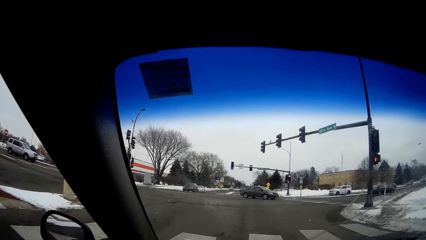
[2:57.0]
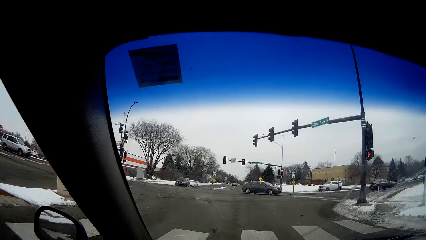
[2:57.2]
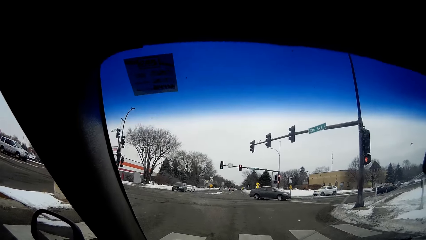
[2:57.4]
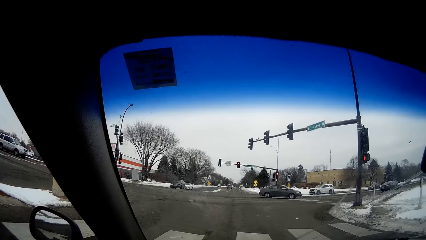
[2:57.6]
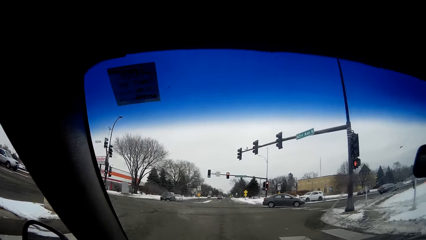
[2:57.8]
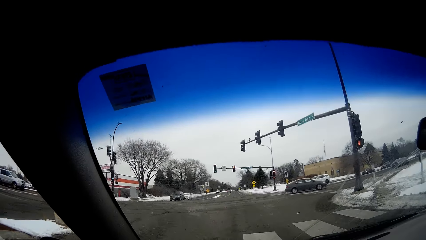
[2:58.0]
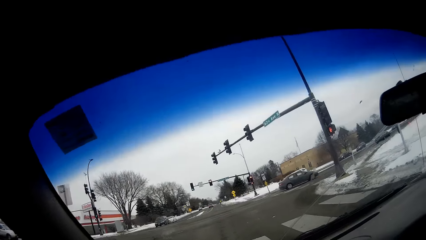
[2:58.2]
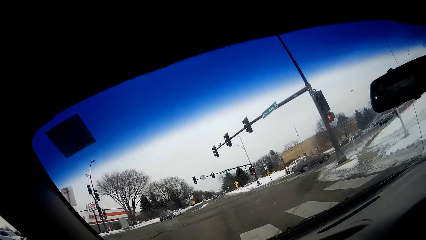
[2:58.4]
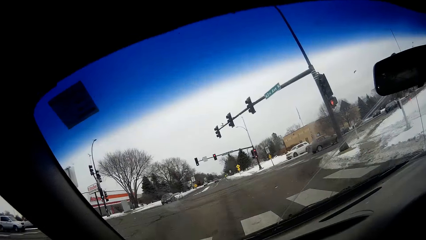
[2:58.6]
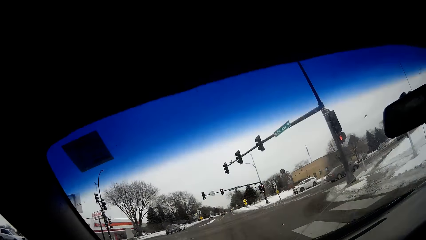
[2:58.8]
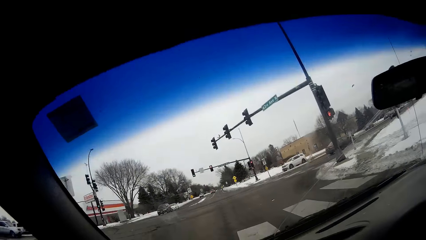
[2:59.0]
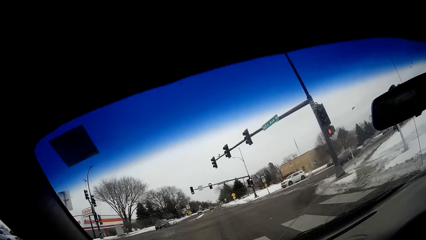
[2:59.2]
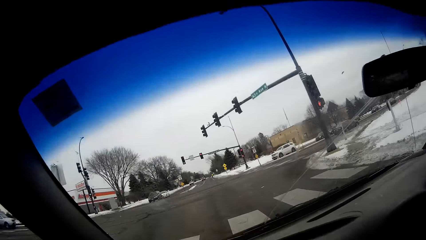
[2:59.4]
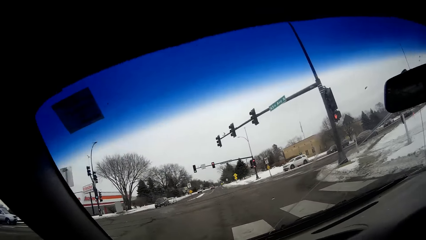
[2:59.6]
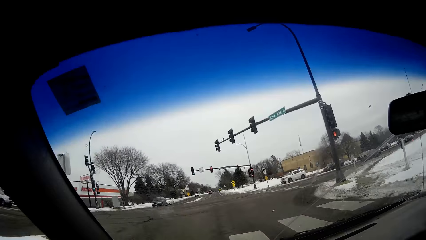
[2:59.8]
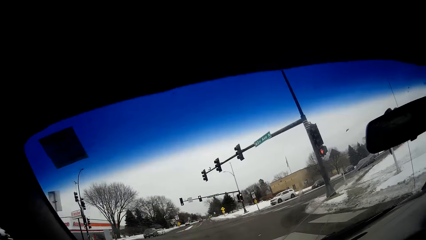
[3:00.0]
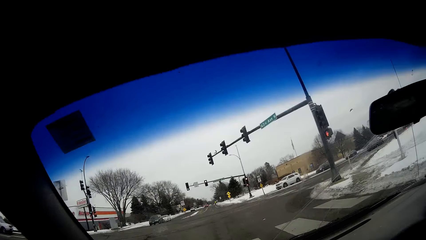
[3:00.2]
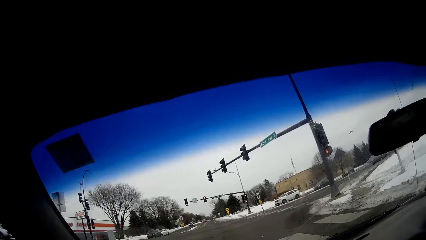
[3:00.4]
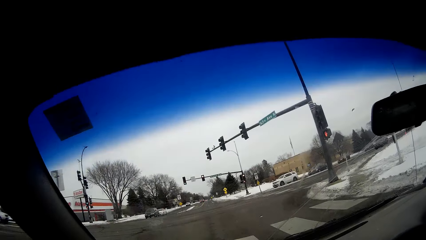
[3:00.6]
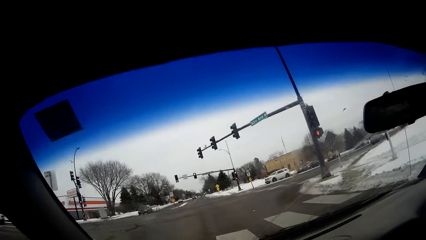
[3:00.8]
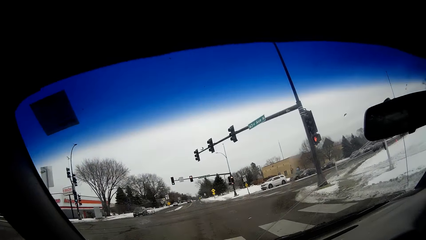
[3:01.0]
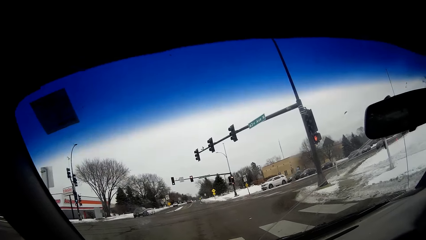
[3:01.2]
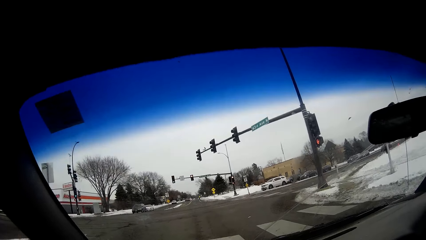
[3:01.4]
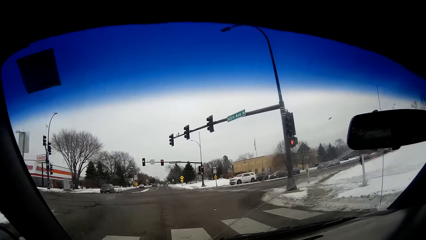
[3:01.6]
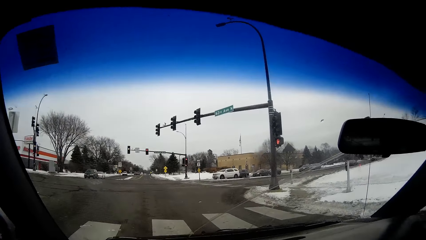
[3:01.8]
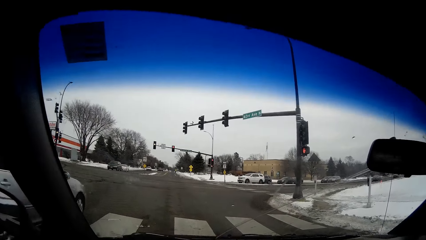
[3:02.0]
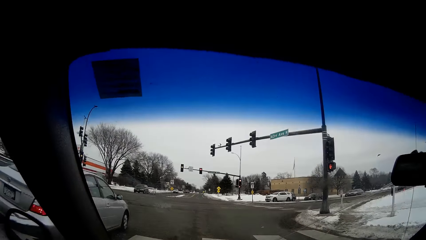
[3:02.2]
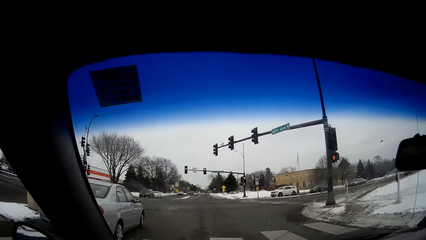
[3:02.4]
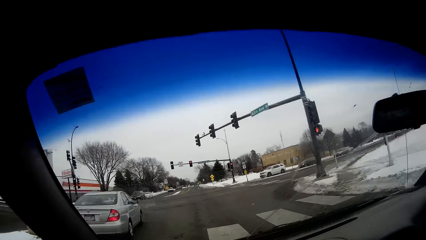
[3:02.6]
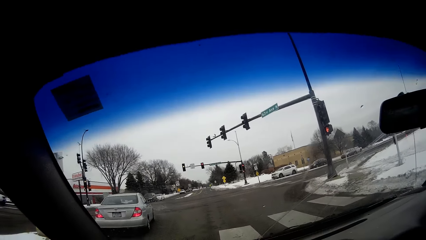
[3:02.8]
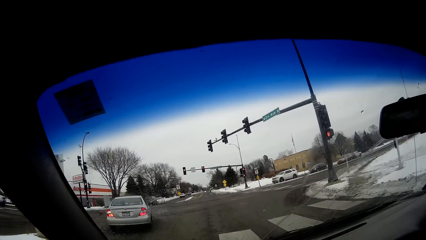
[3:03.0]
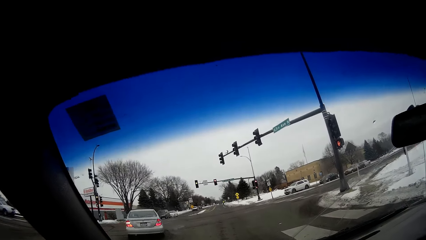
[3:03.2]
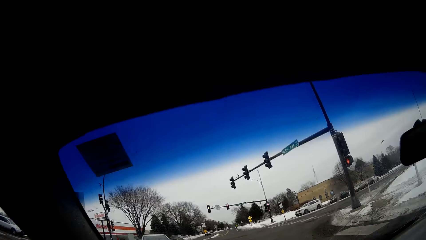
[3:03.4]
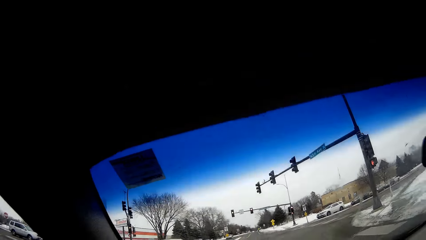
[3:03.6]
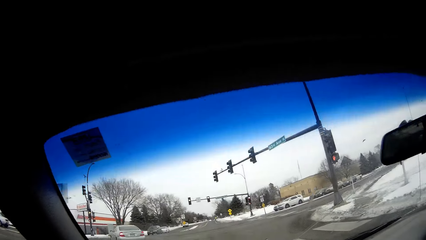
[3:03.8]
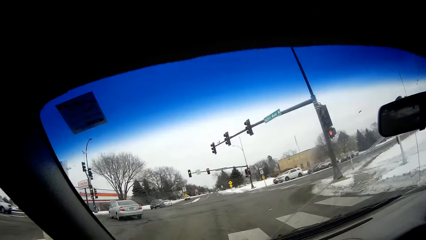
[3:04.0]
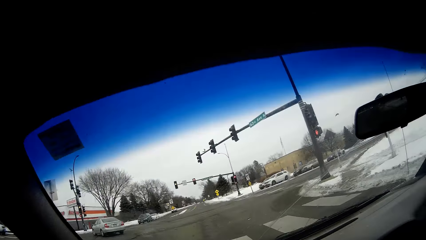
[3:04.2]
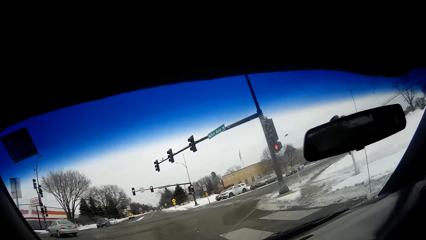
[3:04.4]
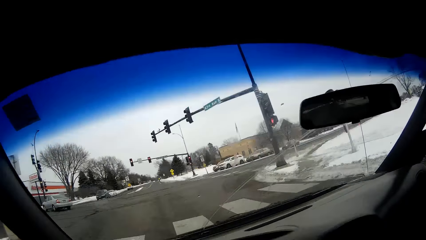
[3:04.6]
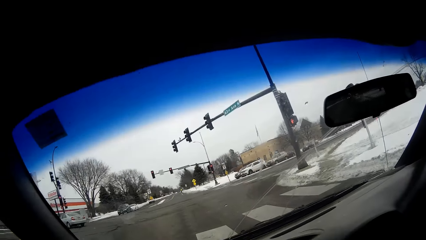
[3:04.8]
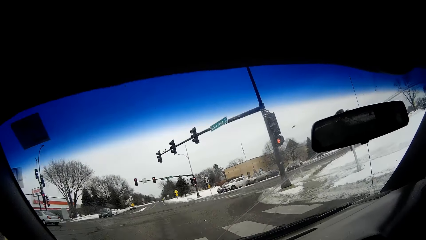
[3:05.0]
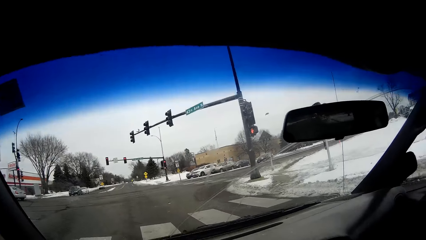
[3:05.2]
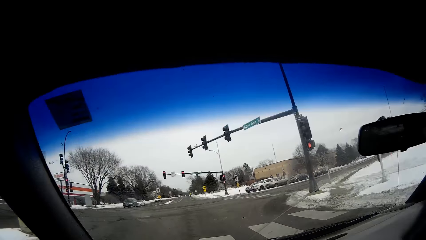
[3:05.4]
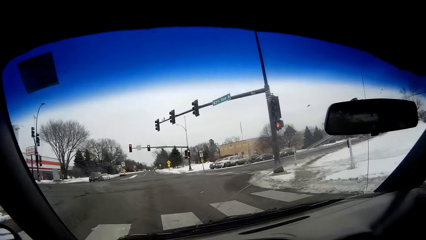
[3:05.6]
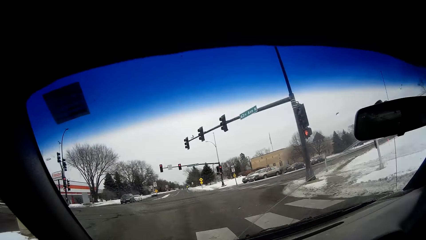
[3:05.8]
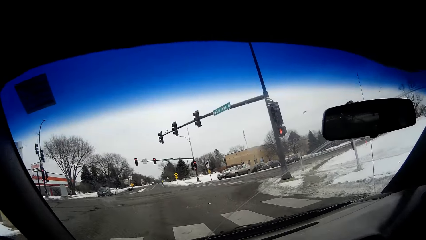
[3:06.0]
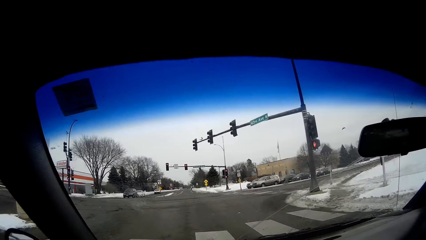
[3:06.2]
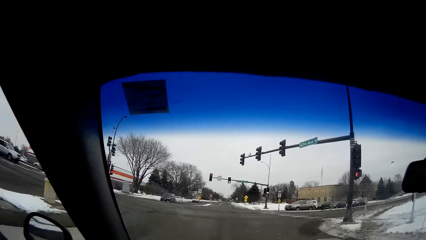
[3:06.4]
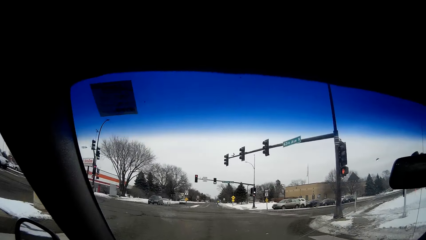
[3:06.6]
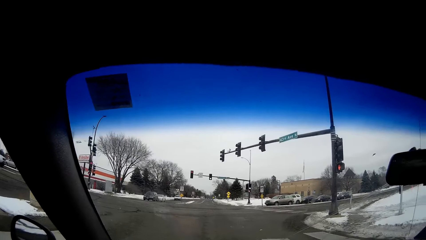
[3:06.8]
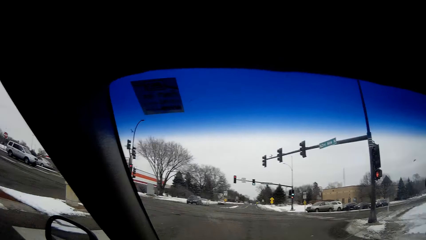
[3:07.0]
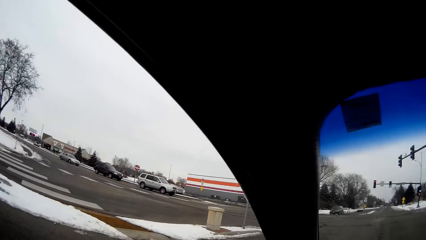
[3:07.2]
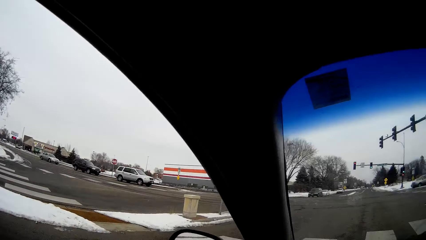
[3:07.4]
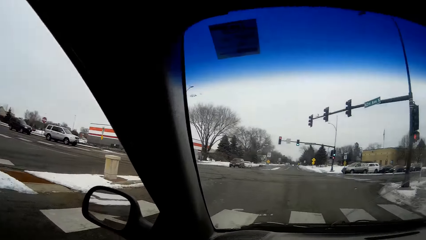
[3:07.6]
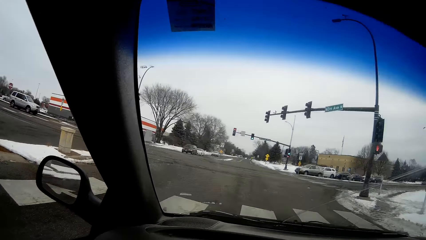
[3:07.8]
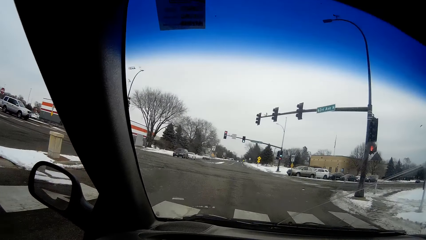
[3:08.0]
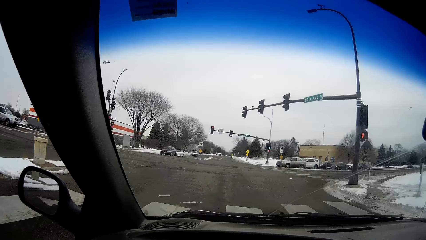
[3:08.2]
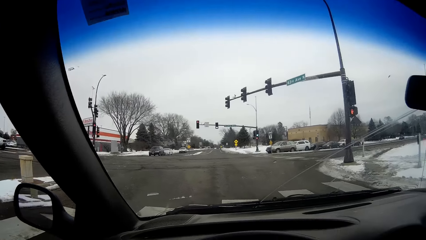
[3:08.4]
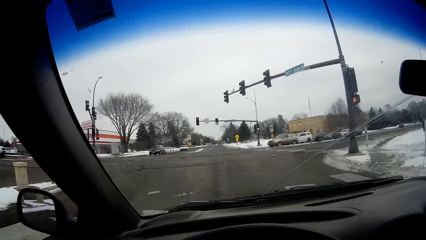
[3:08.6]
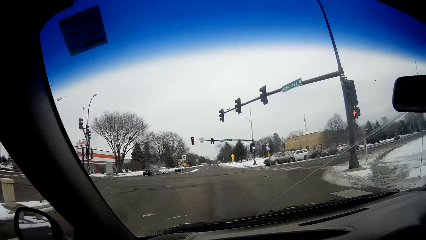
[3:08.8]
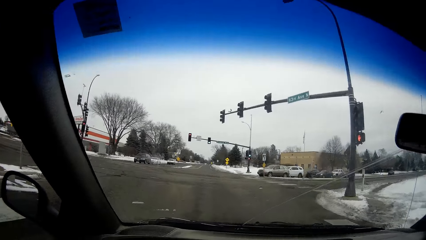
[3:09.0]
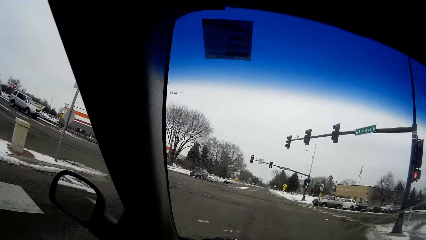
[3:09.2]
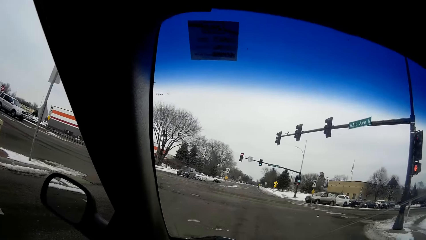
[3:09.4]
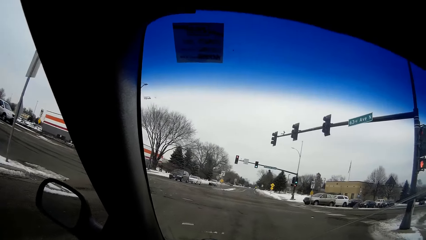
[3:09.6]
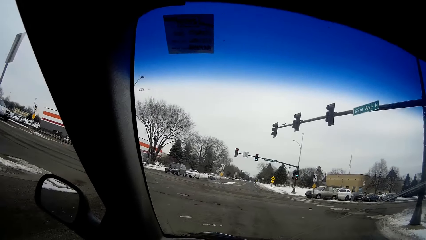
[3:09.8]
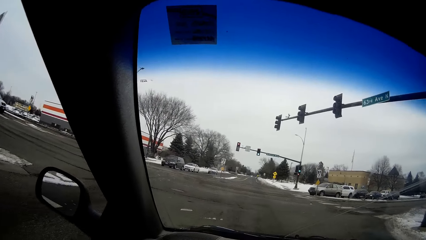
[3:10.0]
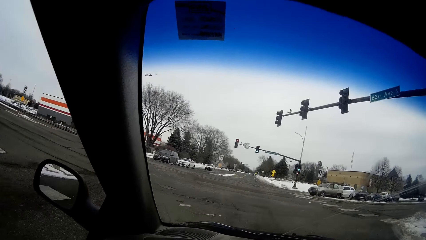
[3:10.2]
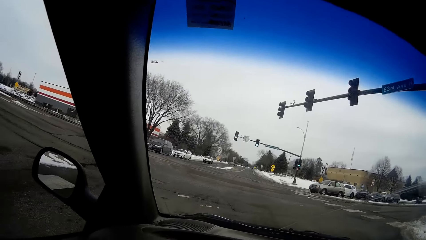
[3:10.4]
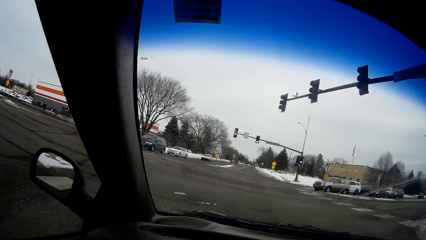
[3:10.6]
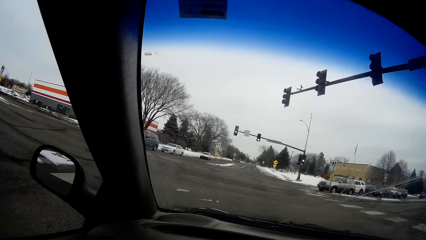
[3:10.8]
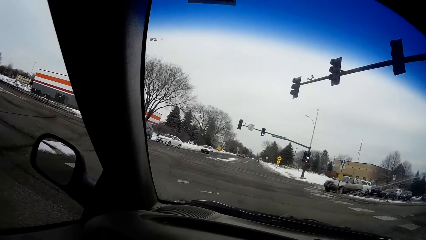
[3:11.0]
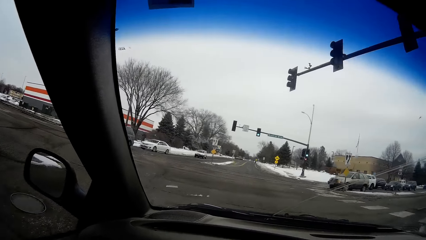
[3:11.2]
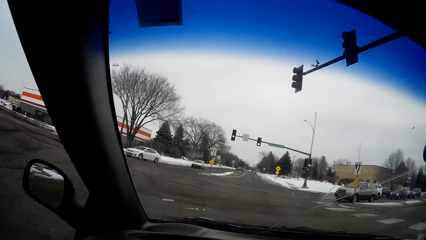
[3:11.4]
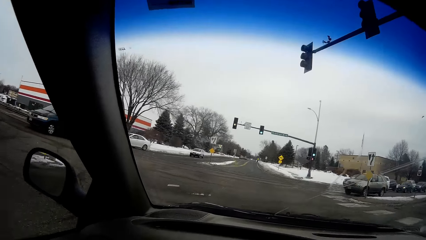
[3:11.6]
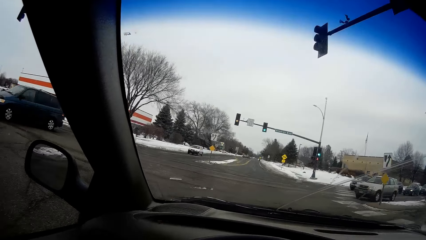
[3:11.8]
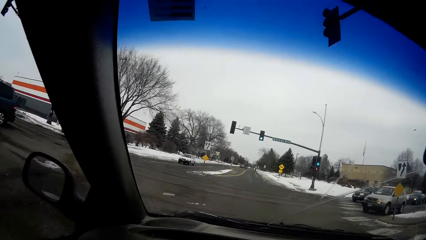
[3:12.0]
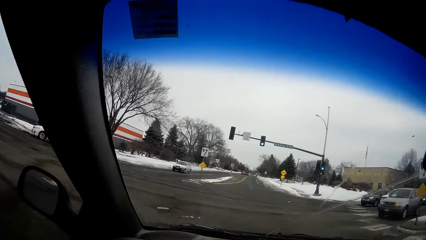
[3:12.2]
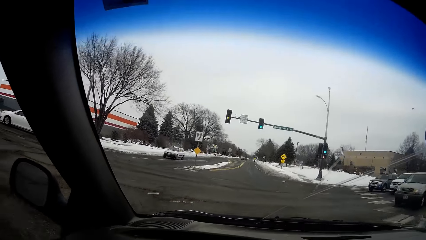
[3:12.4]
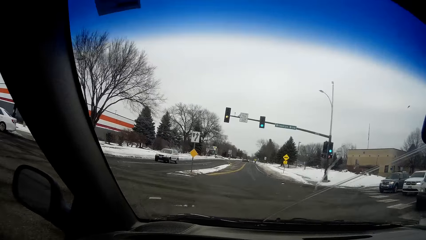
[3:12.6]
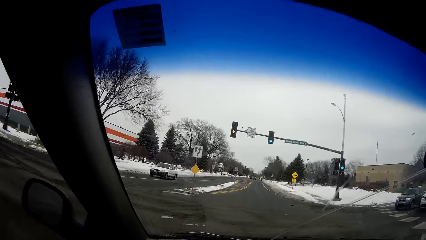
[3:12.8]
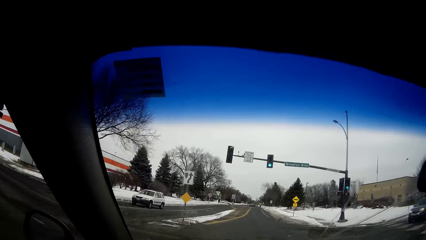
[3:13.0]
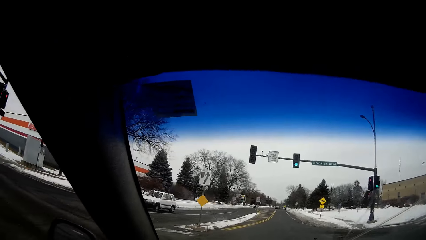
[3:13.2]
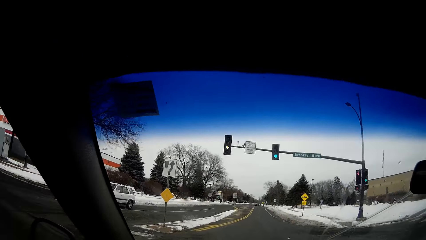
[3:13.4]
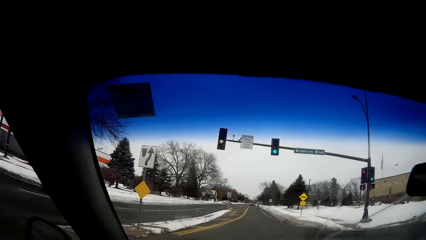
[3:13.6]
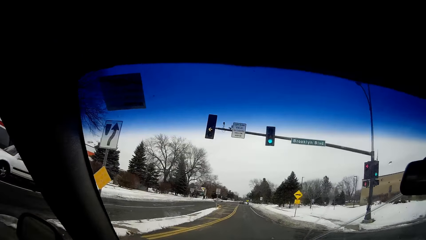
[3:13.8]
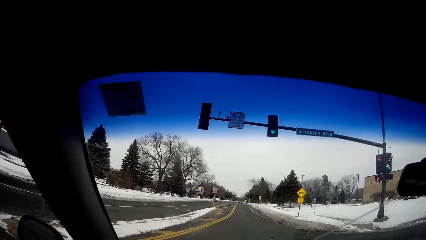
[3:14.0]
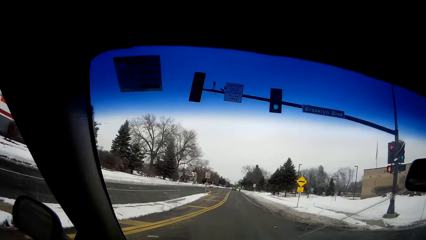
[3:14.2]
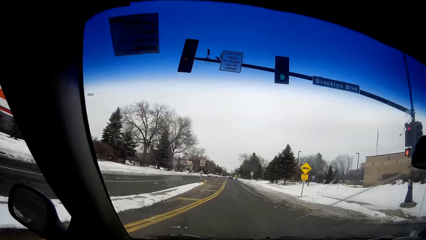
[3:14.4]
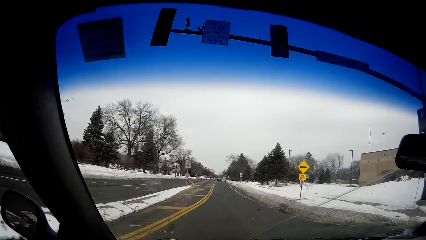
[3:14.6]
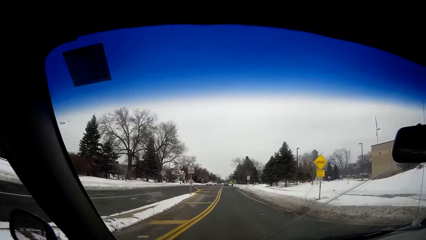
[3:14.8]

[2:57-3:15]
The camera wearer drives the car on the road with both gloved hands.
